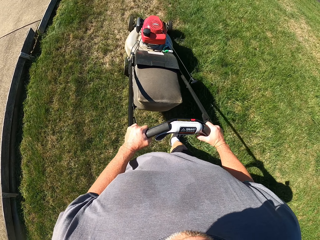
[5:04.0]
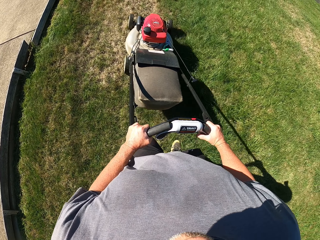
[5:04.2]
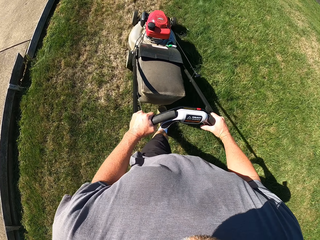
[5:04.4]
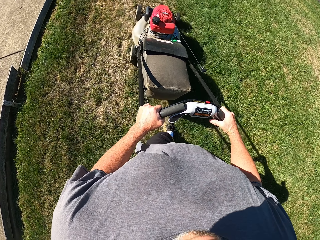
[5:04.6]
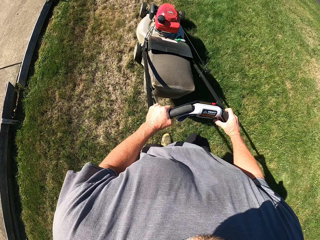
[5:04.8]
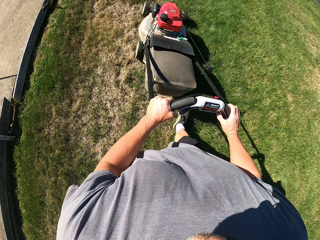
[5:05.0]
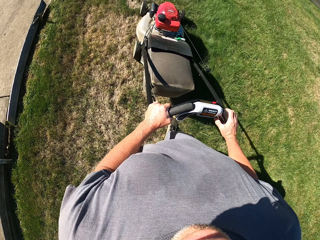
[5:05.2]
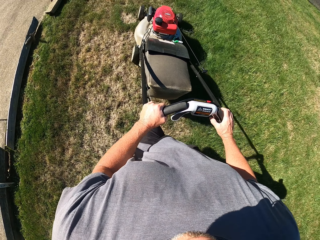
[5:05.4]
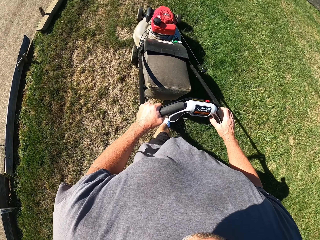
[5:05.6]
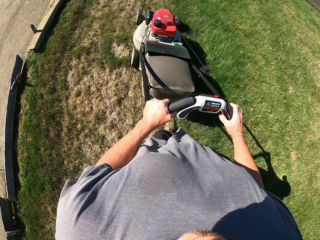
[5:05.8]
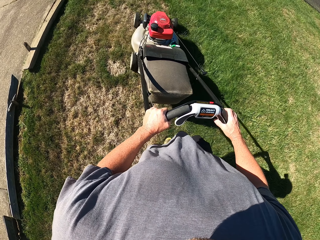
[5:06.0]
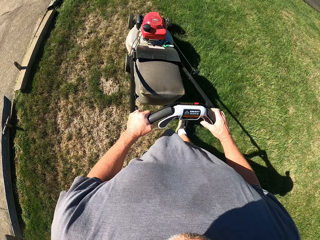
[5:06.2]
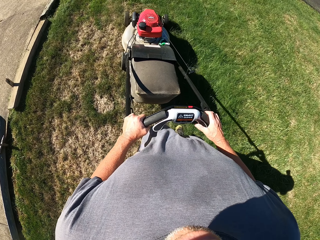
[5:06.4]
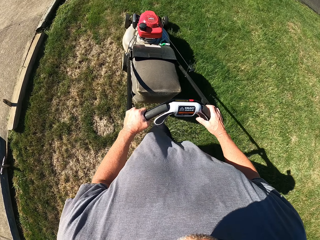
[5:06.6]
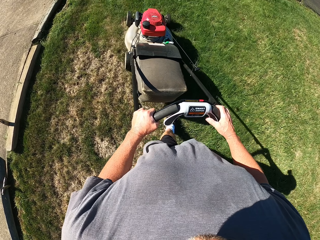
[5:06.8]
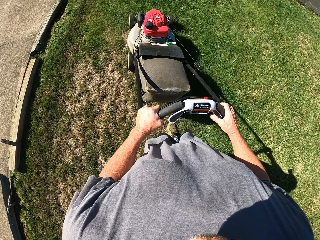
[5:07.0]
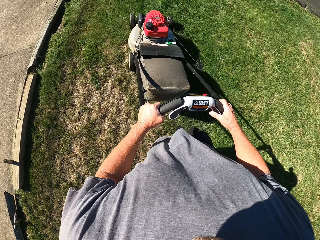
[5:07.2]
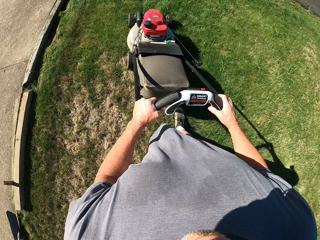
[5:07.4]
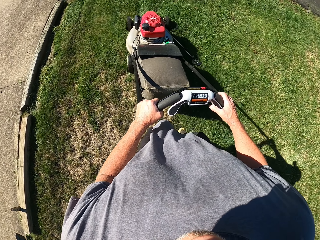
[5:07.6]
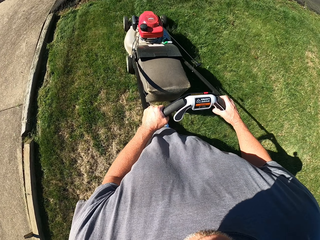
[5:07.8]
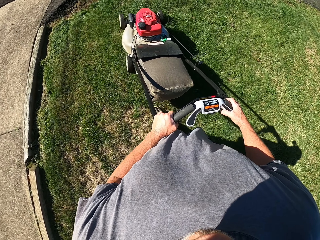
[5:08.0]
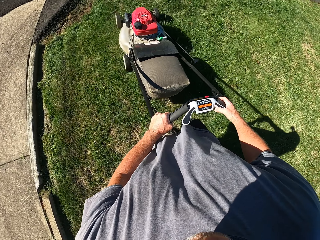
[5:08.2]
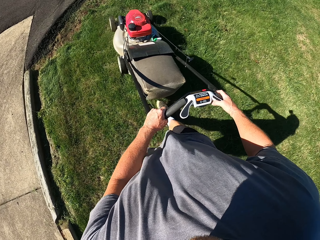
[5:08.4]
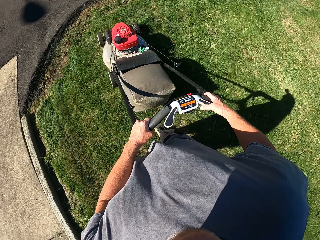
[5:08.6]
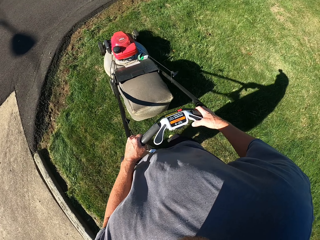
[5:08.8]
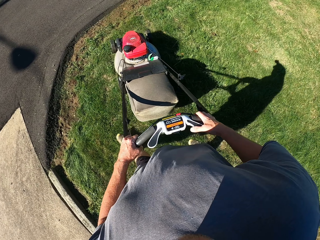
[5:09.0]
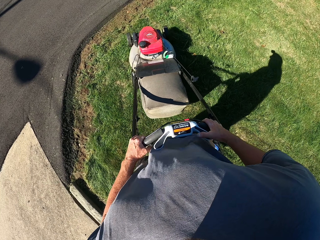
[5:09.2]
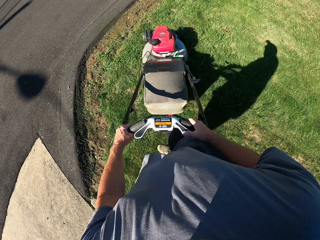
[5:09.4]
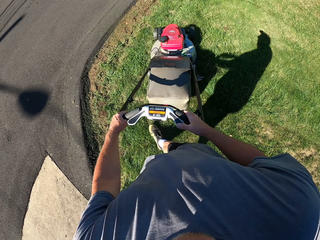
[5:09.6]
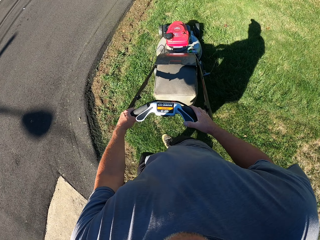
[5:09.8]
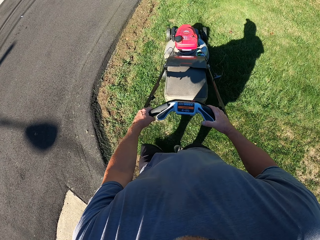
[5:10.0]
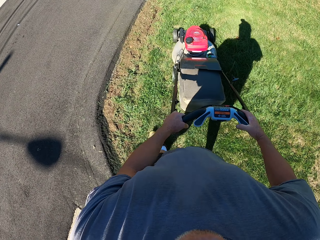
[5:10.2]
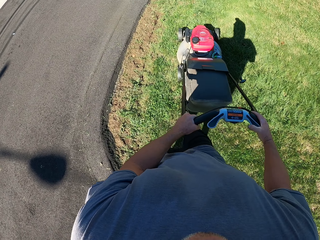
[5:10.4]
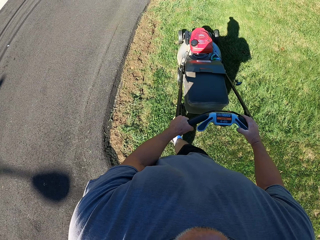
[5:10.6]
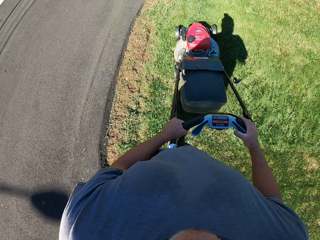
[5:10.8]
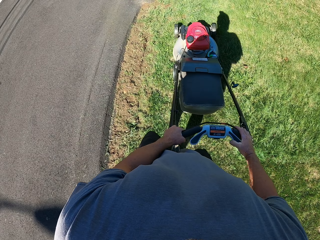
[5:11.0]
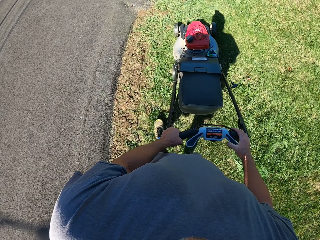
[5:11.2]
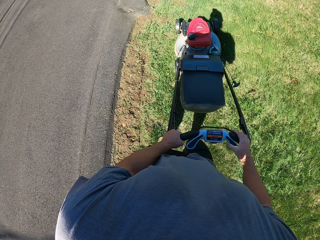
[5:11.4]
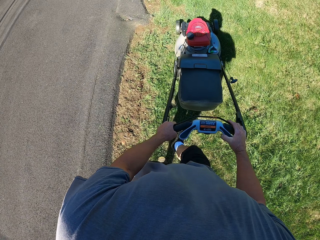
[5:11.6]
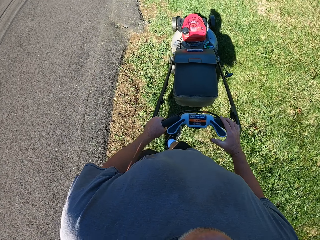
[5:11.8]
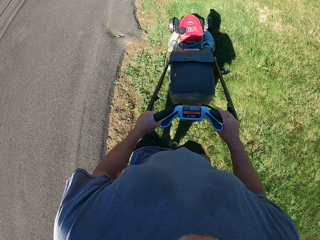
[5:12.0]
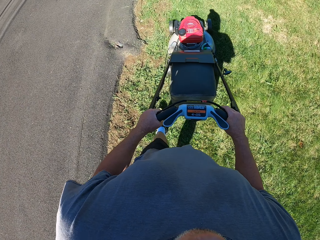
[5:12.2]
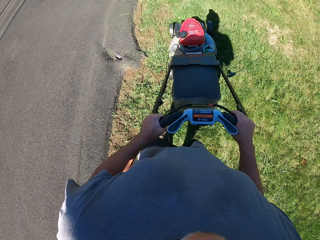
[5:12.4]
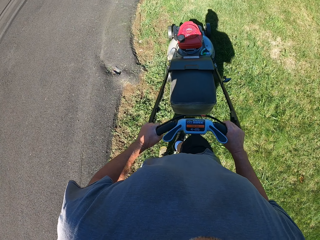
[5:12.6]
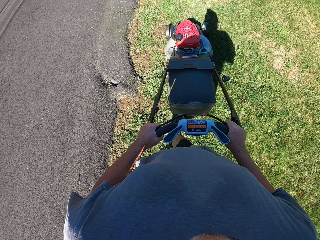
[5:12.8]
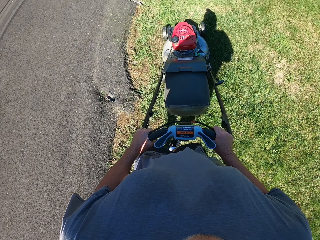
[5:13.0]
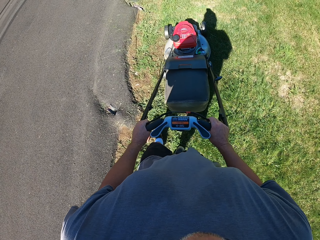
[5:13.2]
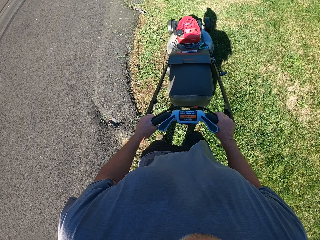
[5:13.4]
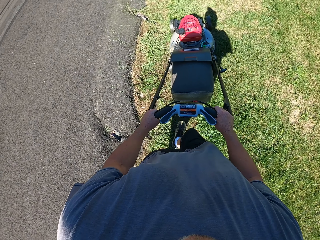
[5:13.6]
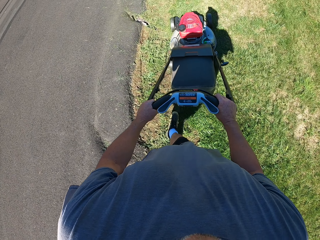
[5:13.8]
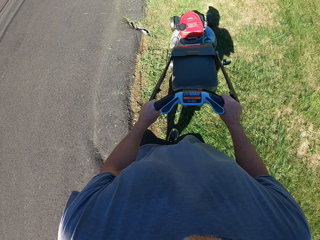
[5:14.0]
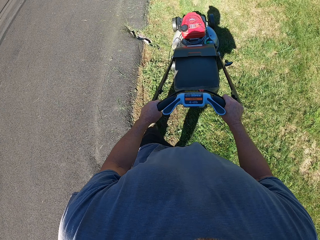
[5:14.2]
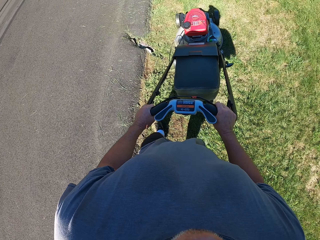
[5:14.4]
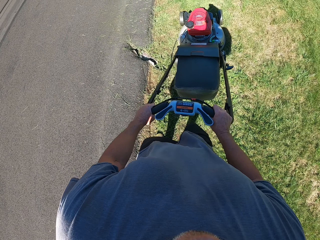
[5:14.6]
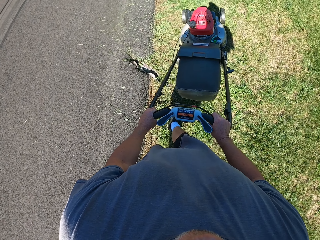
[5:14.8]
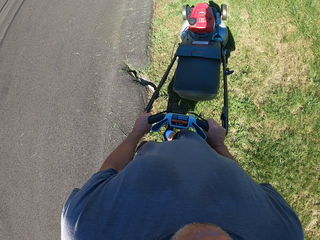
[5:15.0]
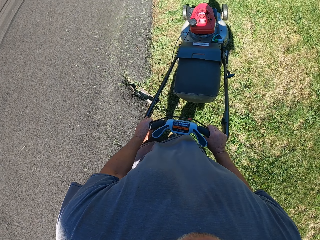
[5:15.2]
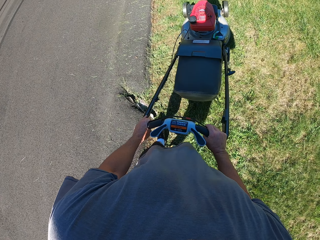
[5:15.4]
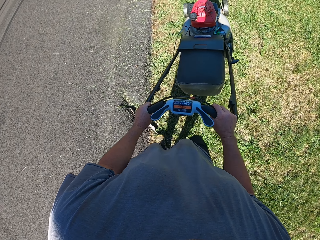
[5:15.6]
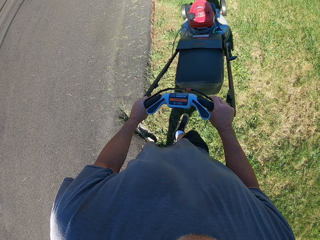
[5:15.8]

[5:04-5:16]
The camera wearer turns around and cuts grass with a lawn mower.

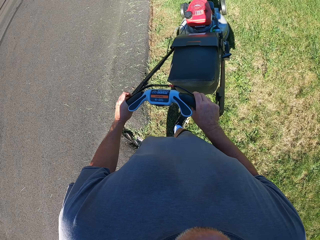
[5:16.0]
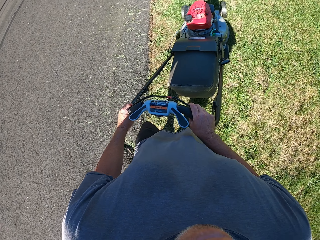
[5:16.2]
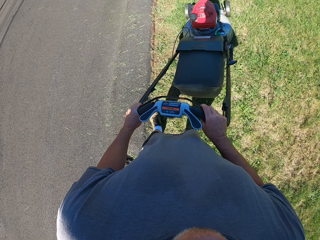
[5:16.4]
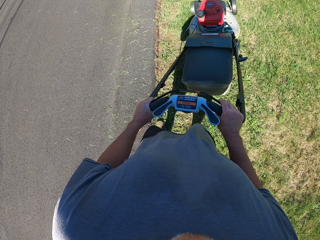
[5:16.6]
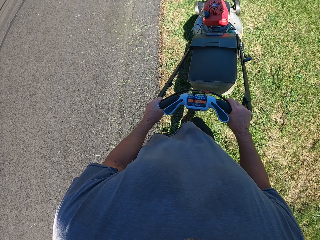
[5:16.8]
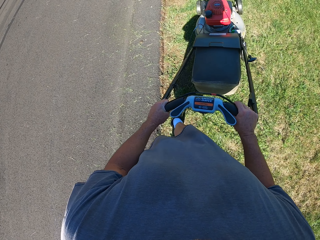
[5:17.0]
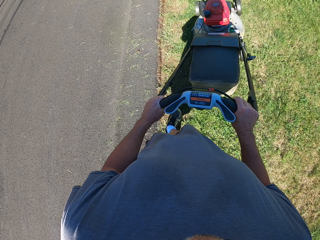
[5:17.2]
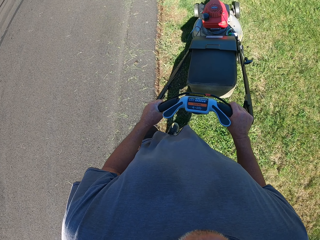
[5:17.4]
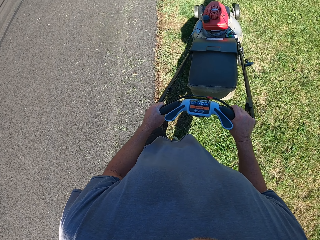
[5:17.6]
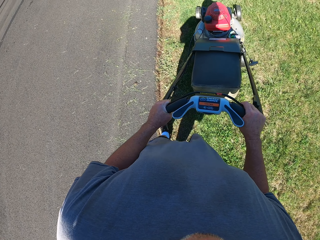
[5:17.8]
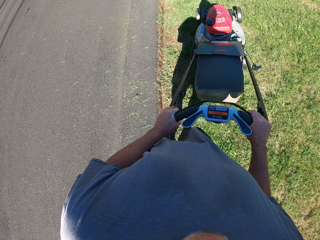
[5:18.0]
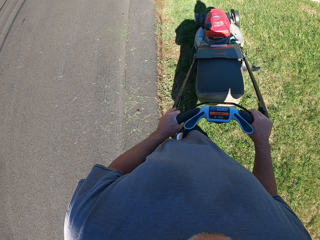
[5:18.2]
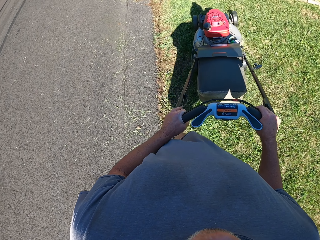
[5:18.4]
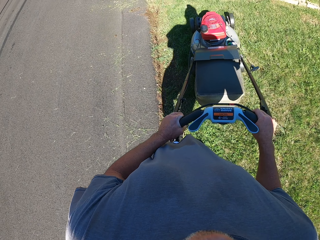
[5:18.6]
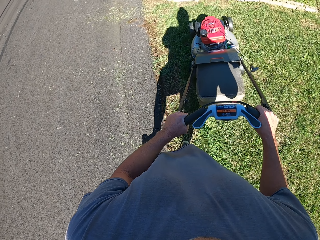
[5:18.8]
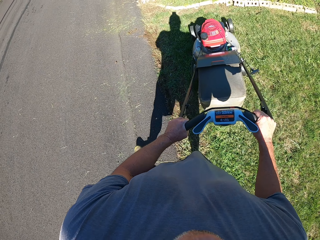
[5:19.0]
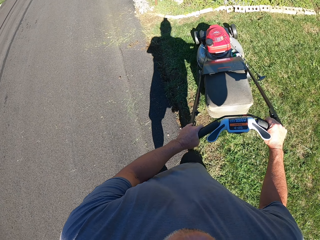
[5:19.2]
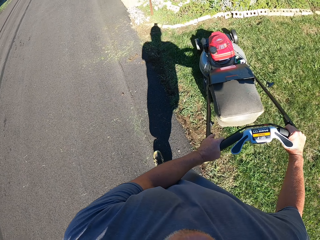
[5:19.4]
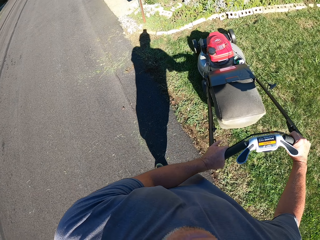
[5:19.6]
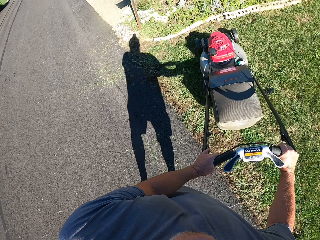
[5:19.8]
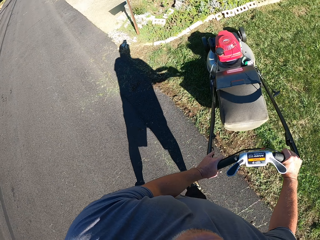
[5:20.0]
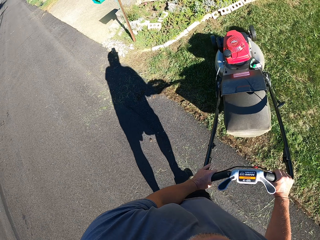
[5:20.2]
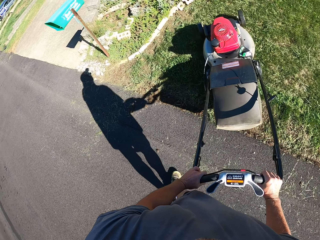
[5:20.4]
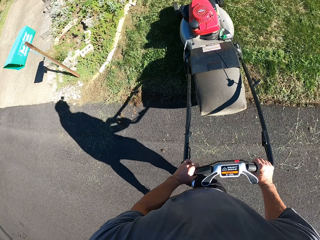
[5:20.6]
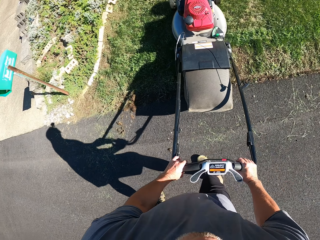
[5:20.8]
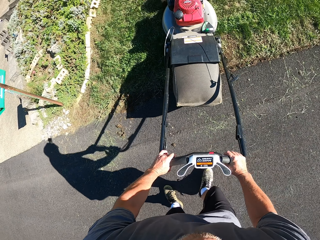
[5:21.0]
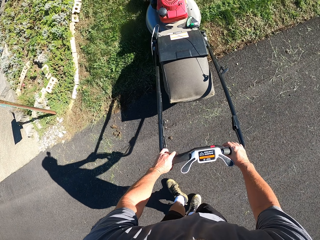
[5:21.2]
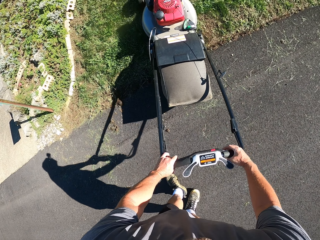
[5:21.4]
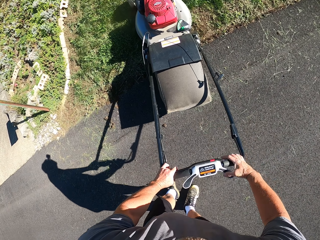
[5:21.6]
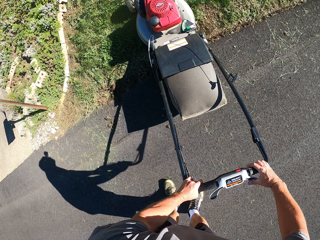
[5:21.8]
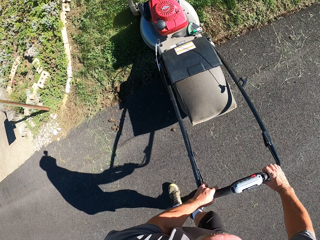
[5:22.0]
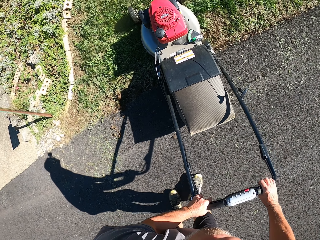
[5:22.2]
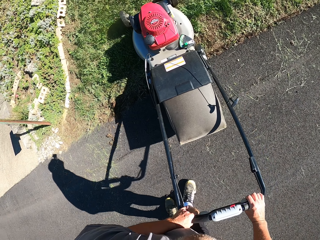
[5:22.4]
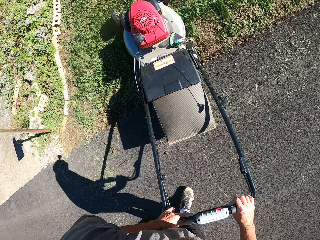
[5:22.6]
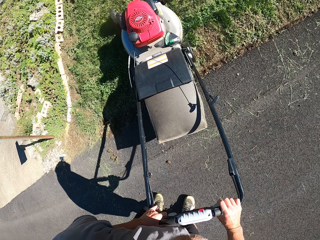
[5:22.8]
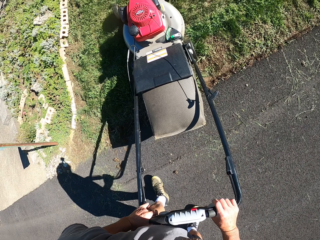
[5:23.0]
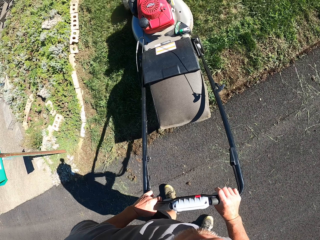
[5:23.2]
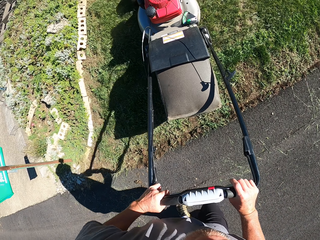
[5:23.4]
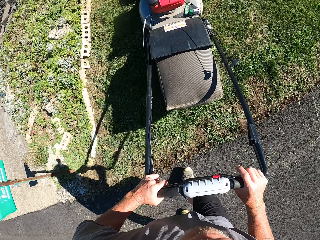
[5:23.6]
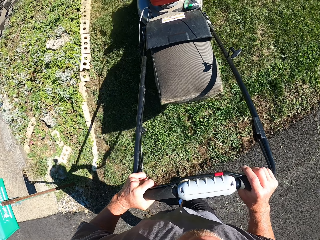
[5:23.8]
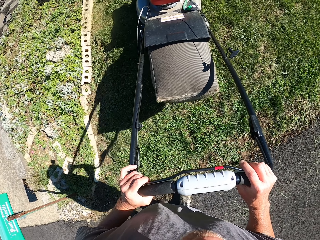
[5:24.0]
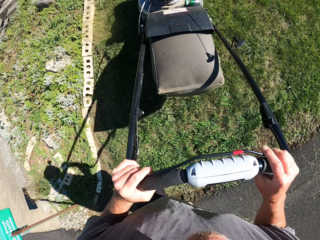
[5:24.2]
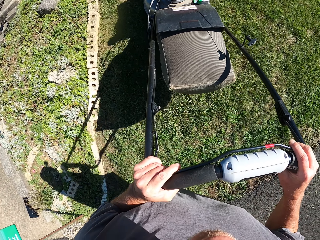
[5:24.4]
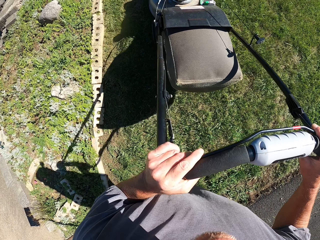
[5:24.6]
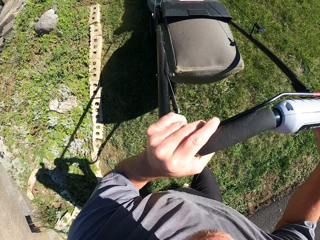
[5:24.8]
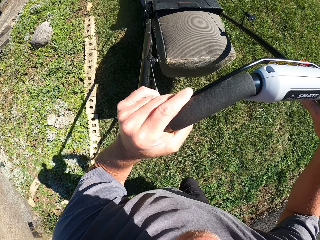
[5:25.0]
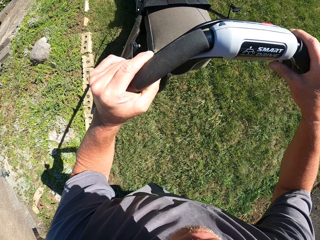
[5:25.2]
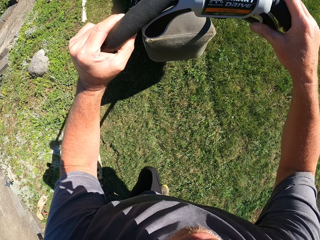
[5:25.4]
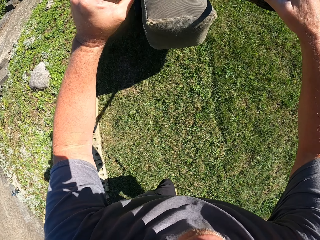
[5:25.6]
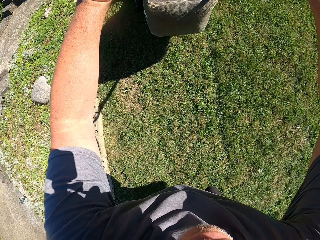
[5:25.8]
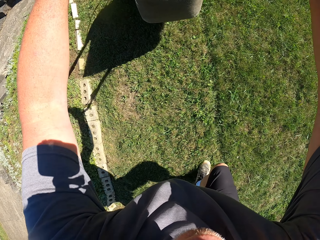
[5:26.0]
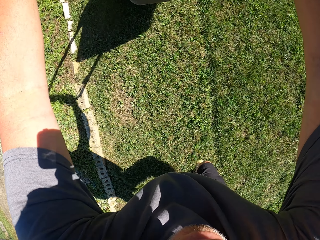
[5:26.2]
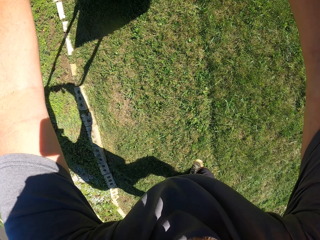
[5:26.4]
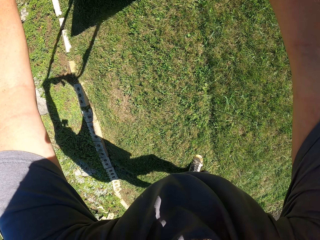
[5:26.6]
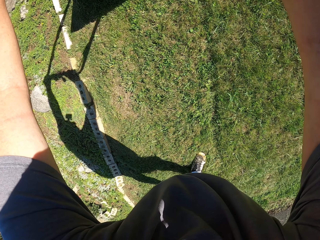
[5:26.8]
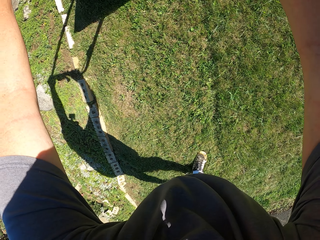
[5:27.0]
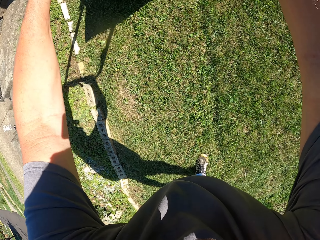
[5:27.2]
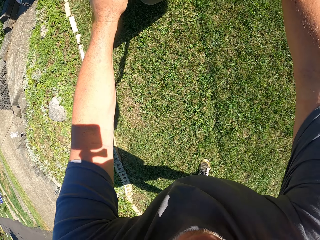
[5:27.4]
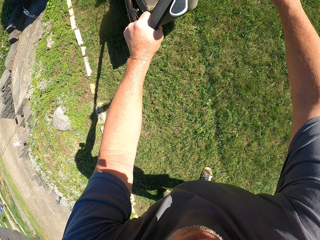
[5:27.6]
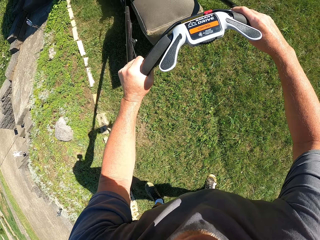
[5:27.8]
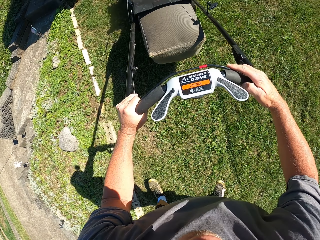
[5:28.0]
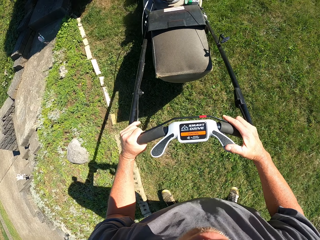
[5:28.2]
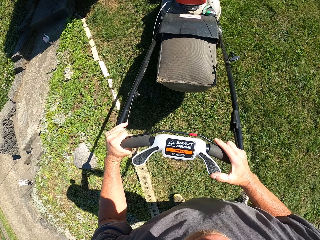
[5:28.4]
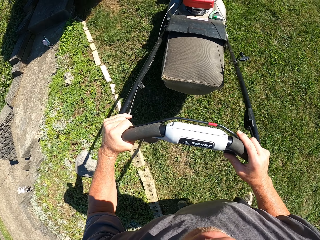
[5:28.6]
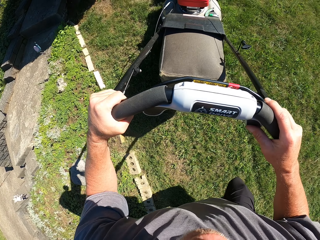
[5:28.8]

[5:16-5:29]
The camera wearer turns around, cuts grass with a lawn mower and lifts the handle.
